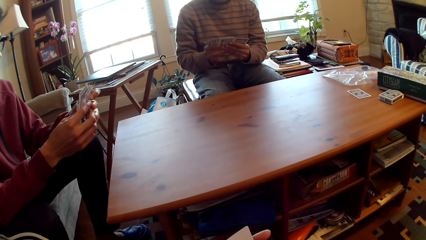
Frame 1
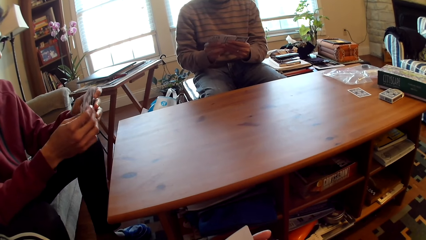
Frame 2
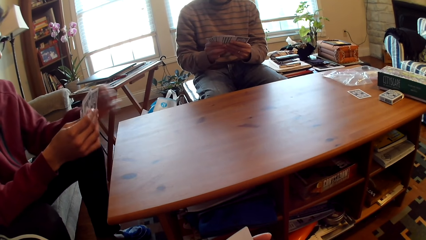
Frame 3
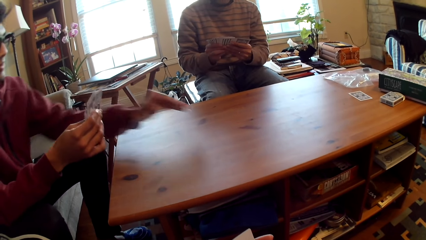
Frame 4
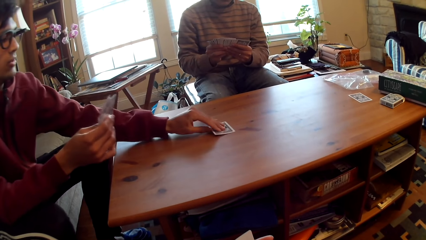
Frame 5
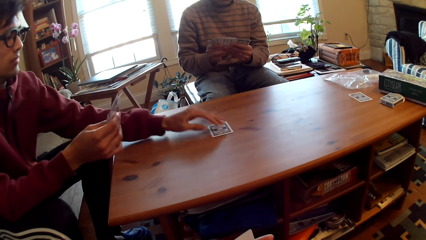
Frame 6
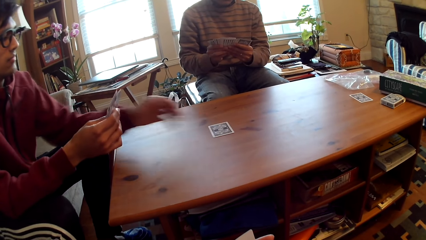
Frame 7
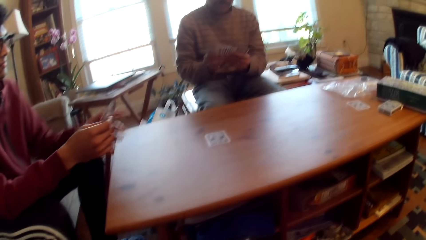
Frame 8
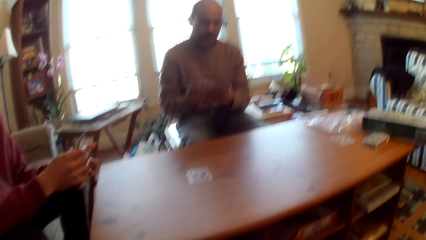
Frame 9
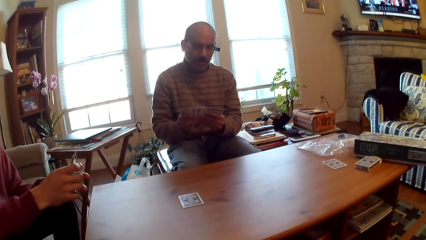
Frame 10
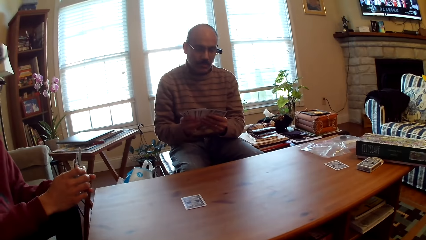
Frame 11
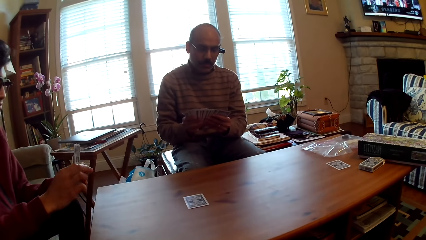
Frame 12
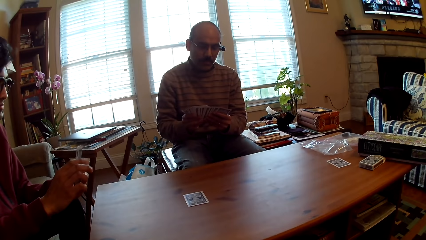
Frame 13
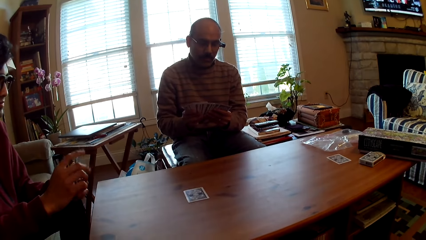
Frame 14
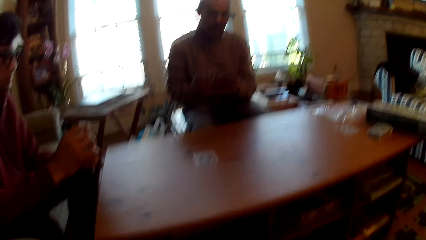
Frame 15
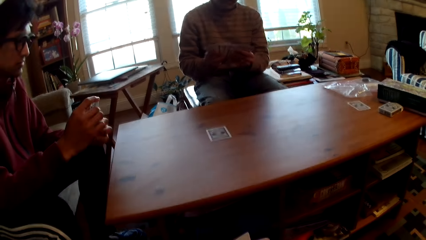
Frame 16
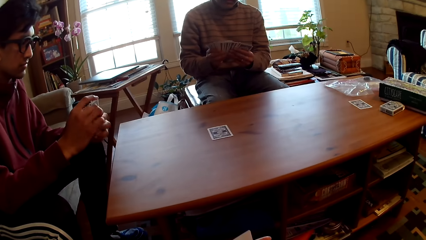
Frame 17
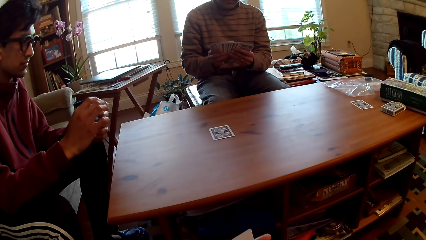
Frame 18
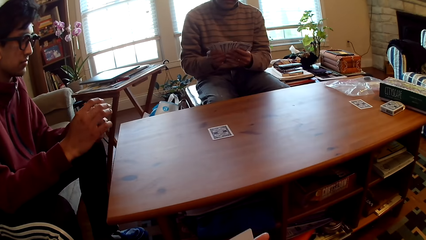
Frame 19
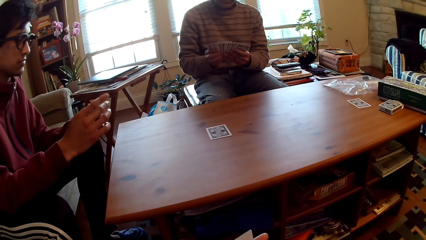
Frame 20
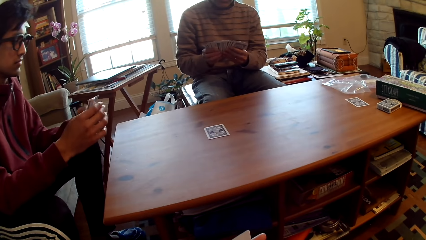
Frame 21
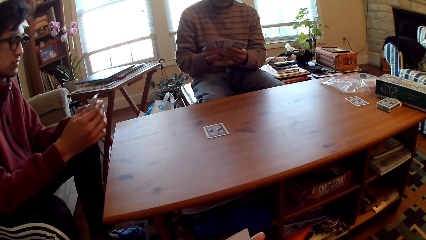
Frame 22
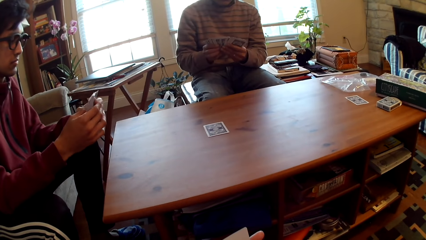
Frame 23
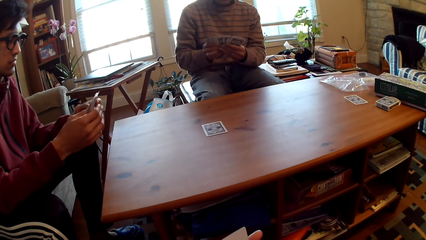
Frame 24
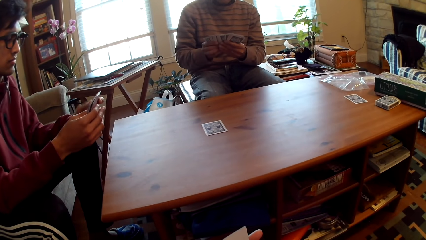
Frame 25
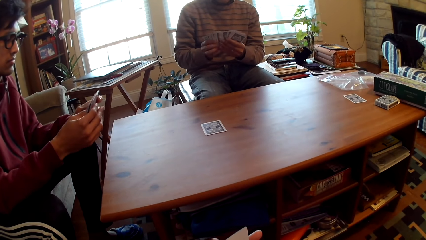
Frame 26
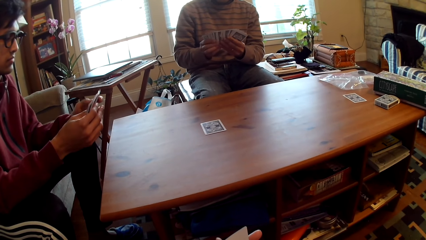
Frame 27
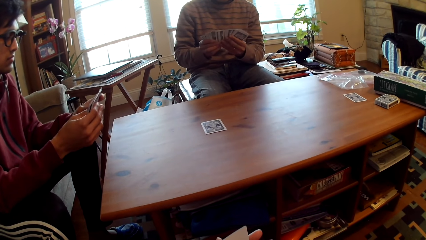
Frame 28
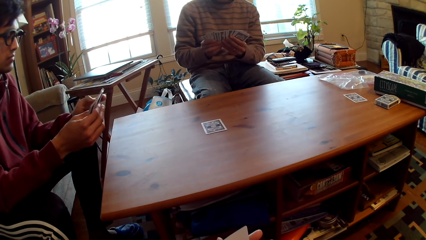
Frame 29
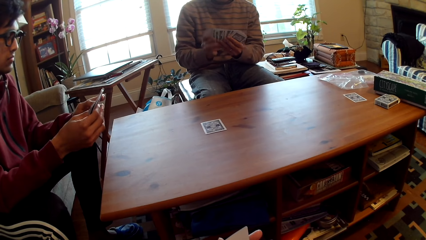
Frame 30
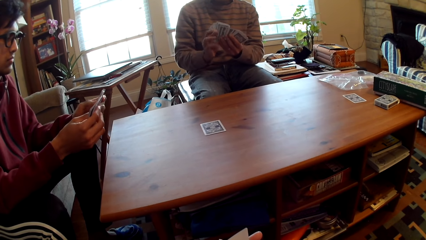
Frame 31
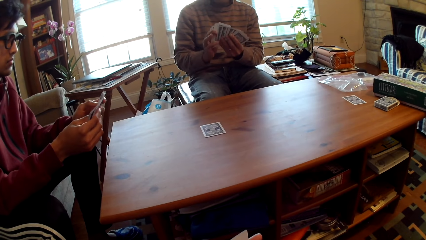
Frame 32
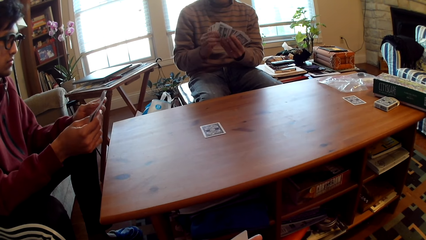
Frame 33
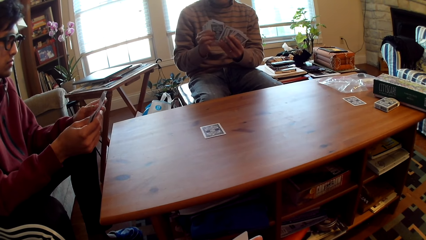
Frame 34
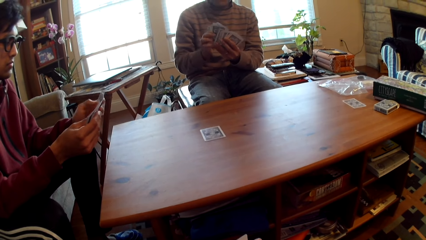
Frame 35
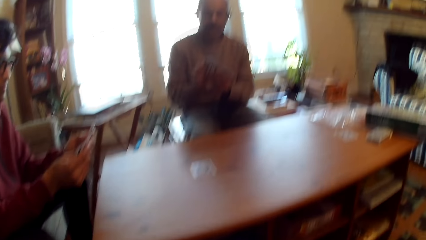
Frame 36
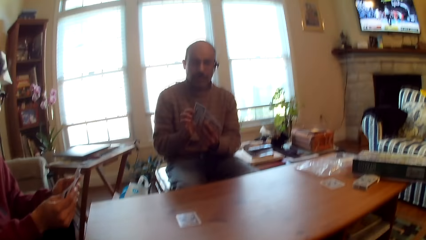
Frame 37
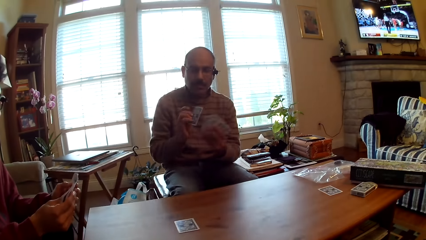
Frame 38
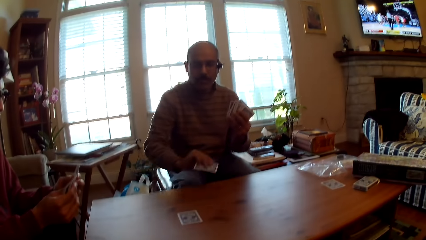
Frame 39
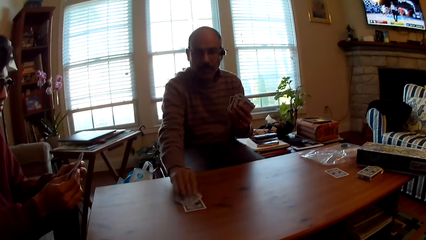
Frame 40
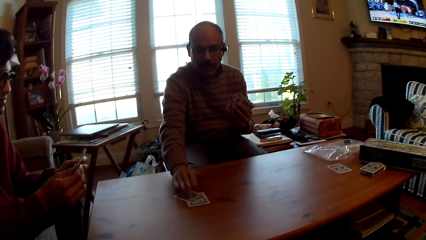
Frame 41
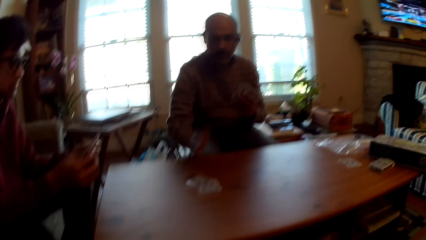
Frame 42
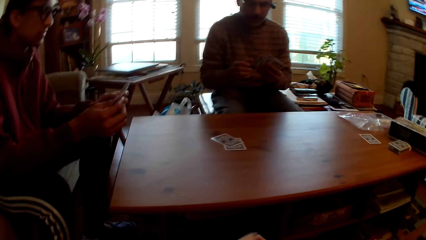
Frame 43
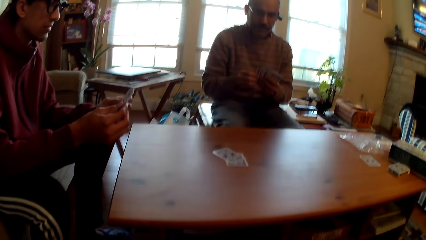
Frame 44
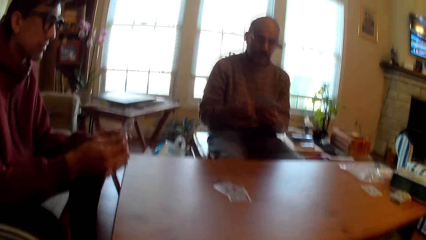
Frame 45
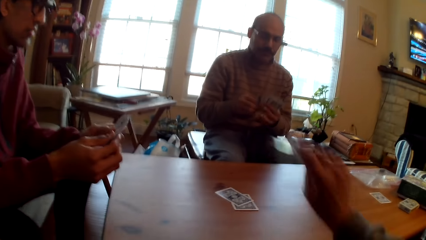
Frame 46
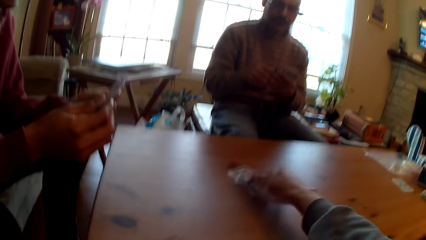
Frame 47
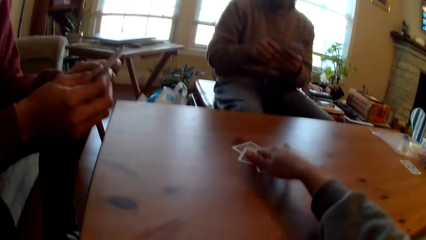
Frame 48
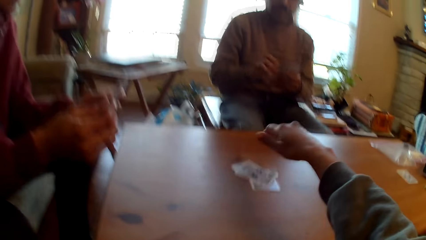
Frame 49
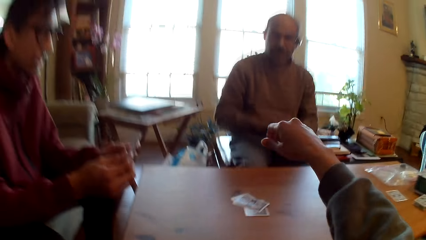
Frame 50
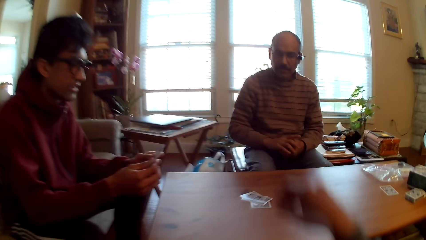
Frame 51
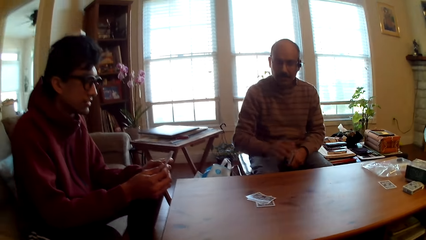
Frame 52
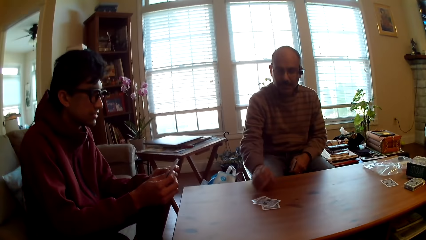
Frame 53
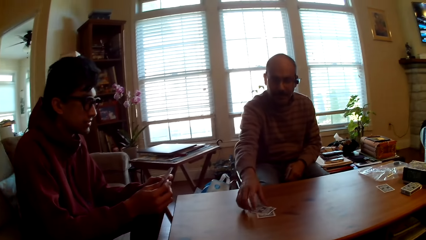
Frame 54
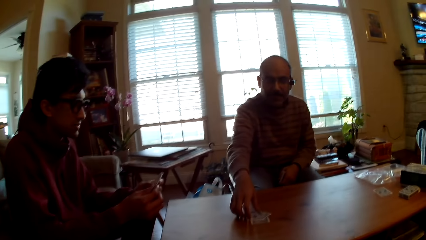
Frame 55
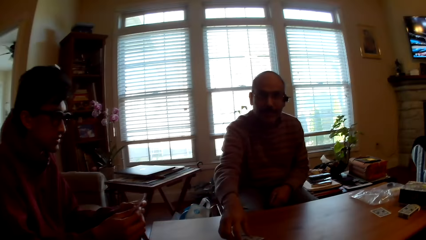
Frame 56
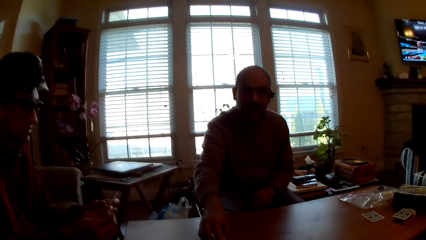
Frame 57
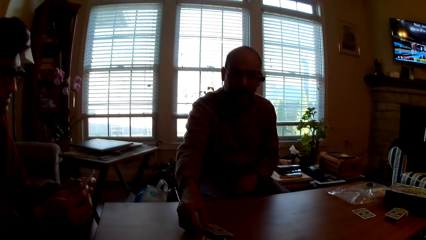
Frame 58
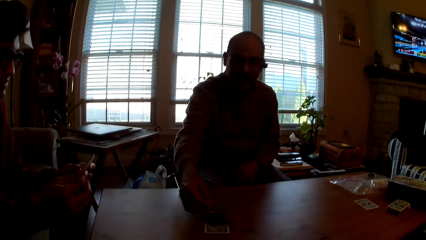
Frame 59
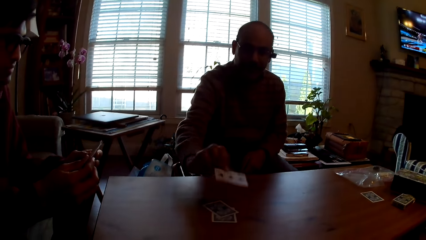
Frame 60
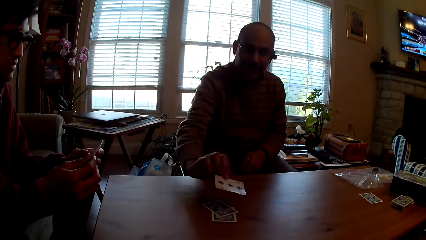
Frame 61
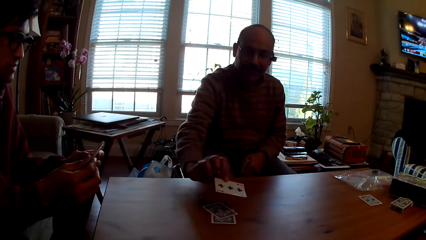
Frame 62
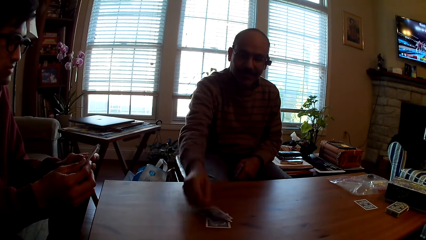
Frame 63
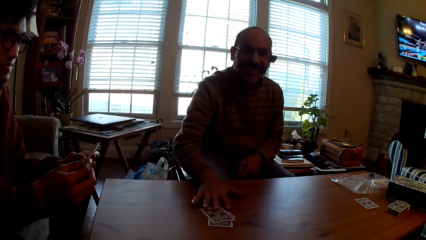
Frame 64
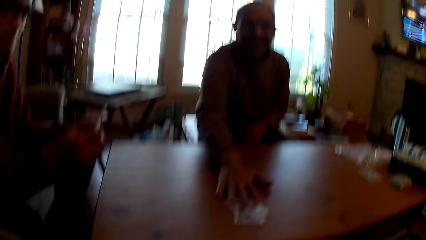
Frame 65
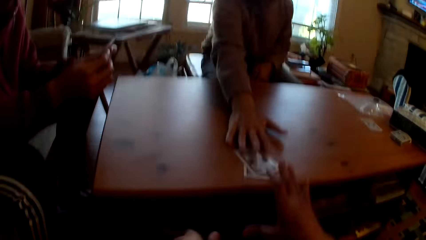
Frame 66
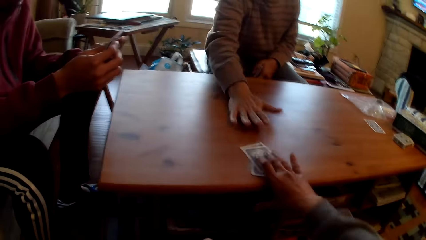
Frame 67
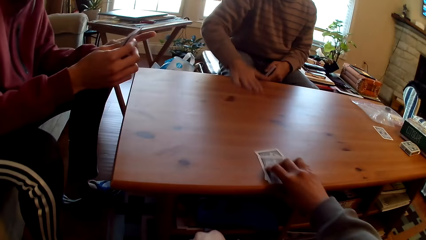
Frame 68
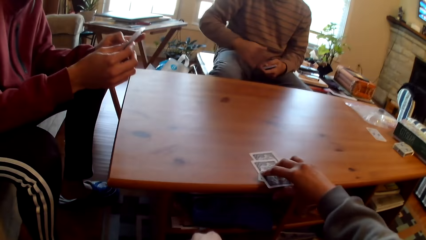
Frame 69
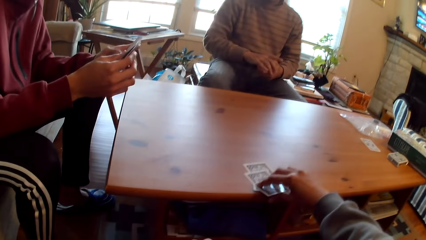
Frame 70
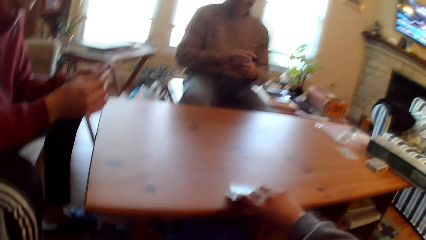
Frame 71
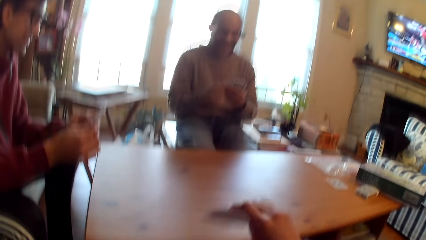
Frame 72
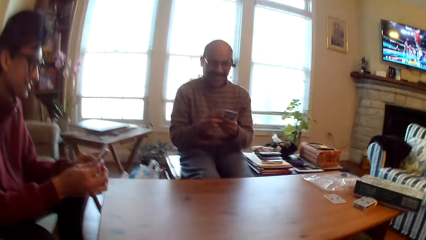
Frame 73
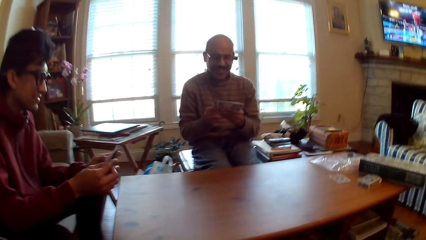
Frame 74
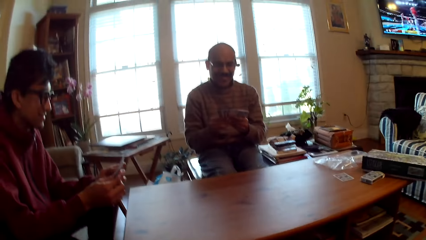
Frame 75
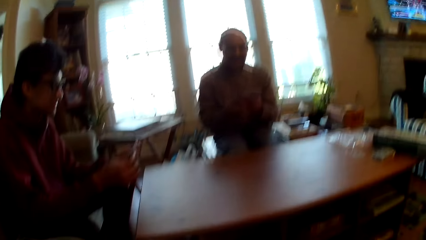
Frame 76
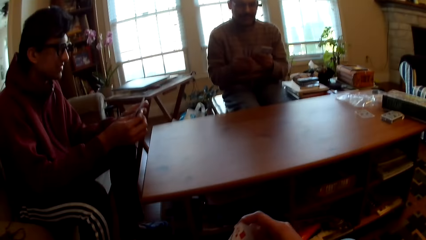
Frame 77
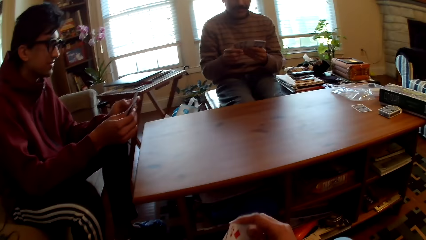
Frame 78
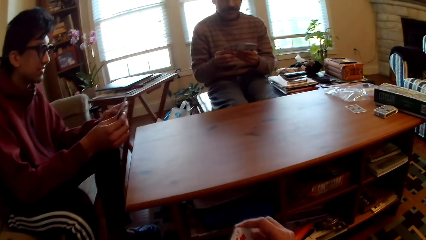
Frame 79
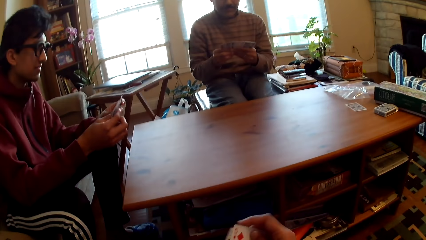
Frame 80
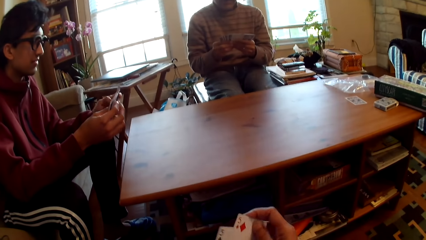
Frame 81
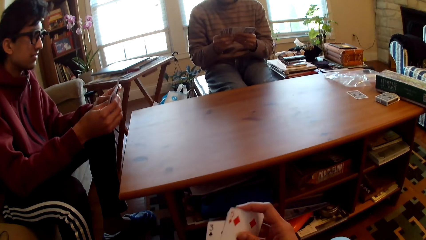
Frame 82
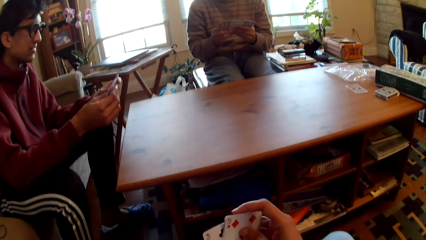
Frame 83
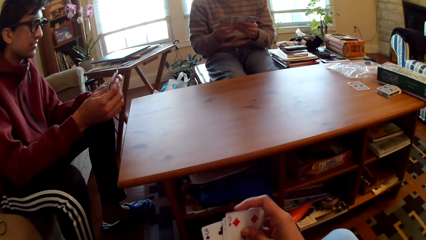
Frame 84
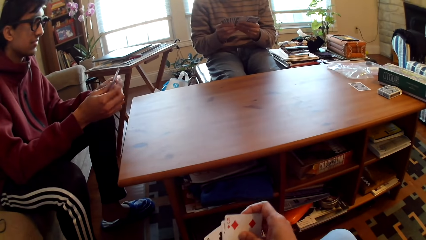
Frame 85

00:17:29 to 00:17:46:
A man plays poker, puts the card on the table, and selects cards. Another man plays poker and puts the card on the table. The camera wearer plays poker and puts the card on the table. The other man holds cards, looks at the card, and pushes cards. The camera wearer takes the card.
